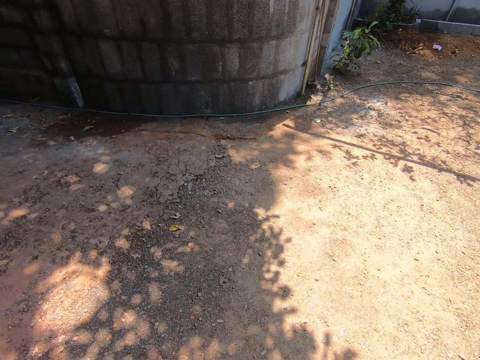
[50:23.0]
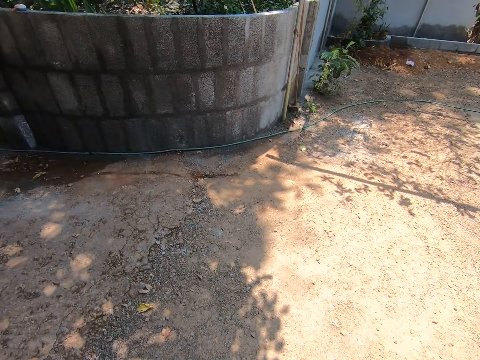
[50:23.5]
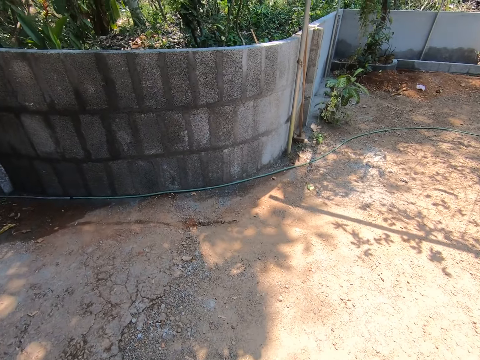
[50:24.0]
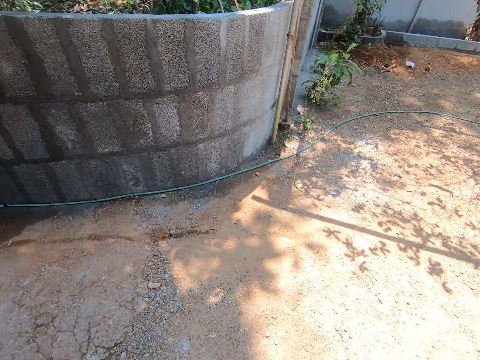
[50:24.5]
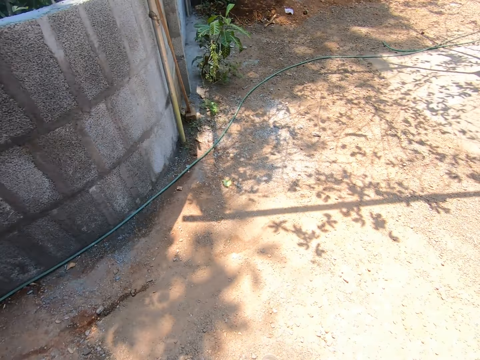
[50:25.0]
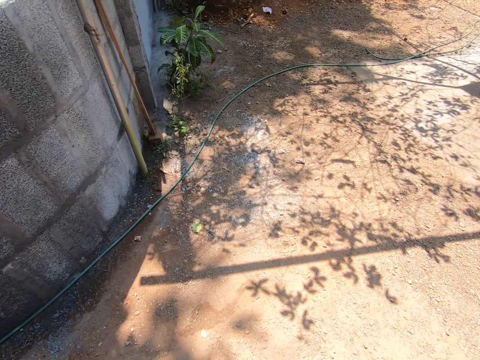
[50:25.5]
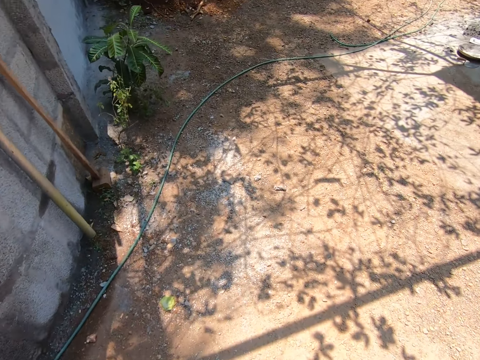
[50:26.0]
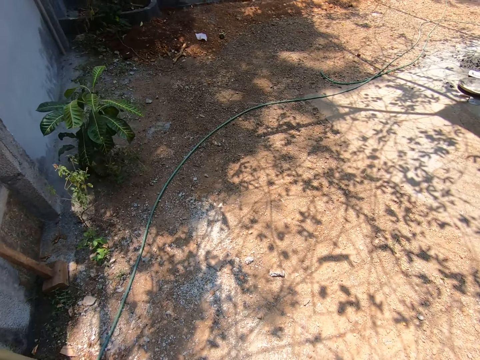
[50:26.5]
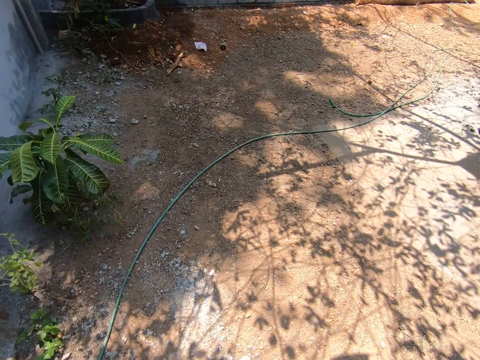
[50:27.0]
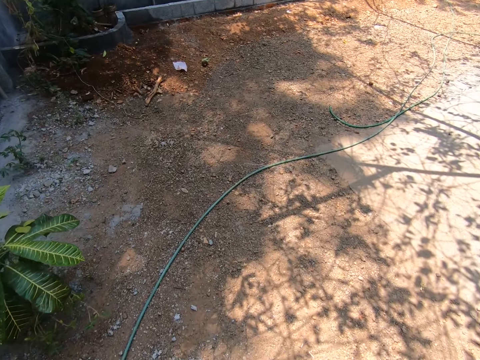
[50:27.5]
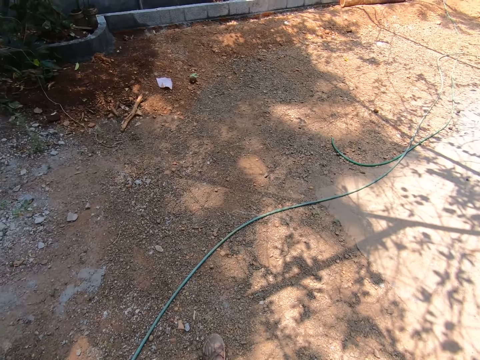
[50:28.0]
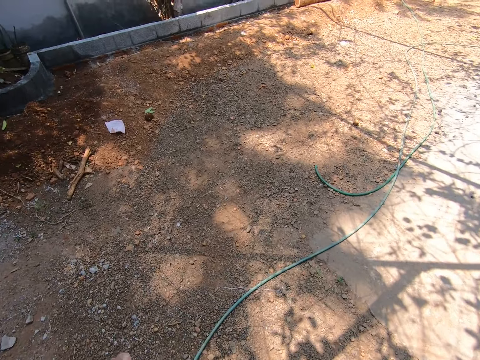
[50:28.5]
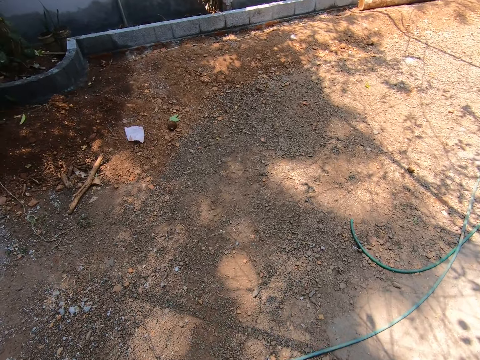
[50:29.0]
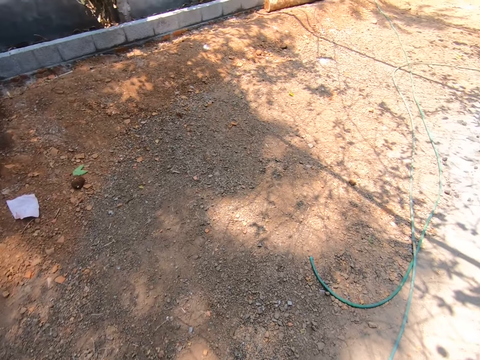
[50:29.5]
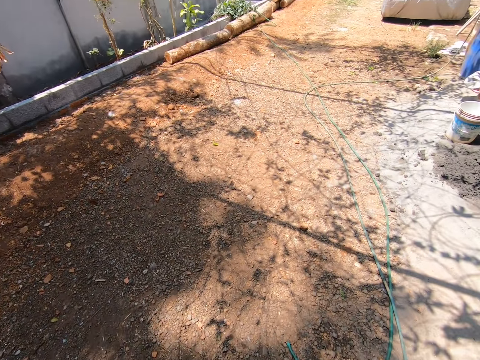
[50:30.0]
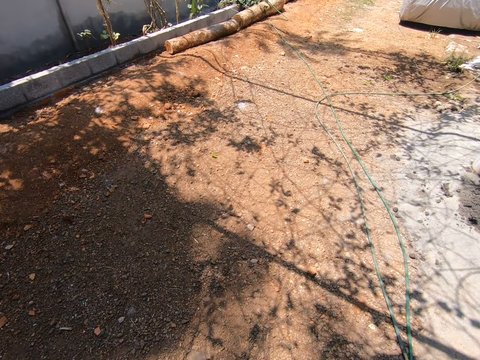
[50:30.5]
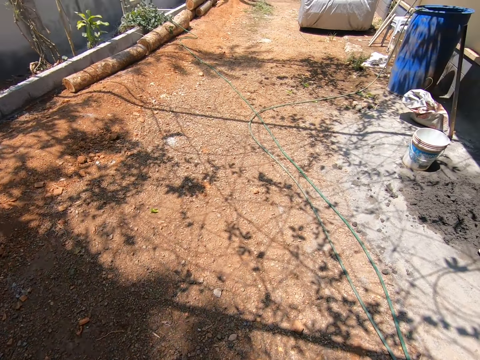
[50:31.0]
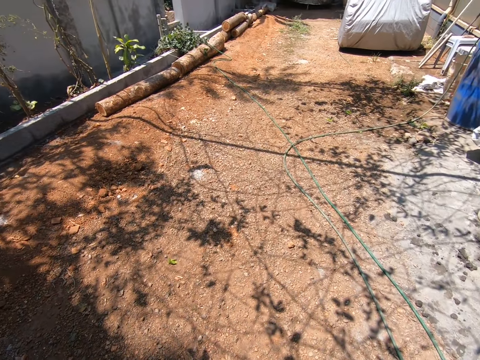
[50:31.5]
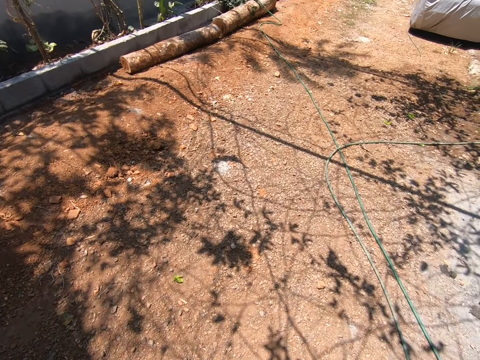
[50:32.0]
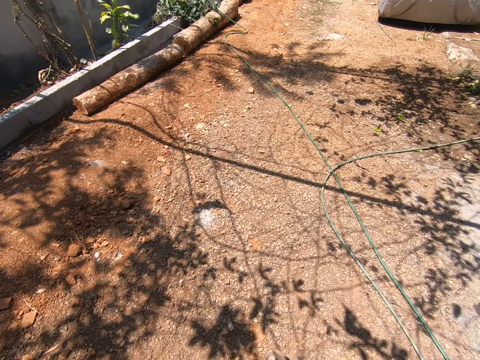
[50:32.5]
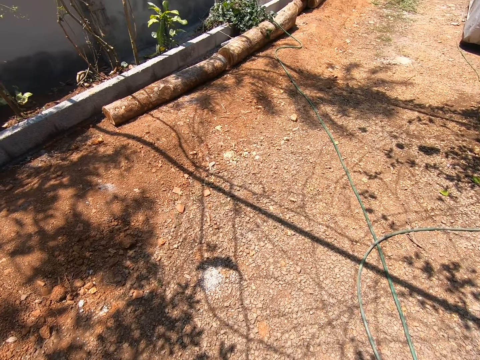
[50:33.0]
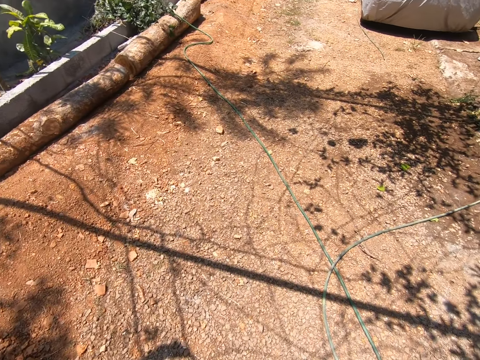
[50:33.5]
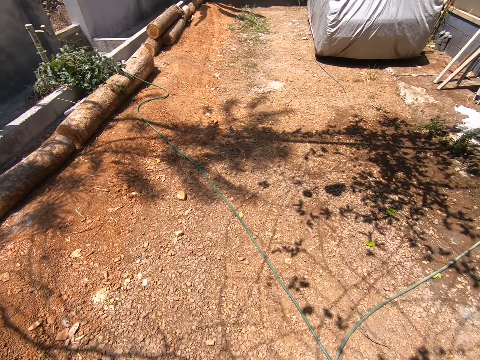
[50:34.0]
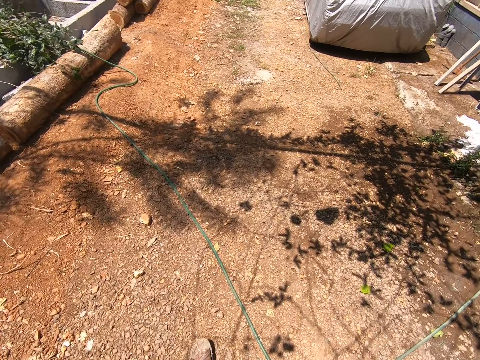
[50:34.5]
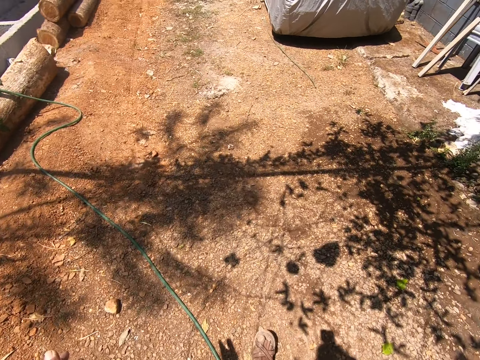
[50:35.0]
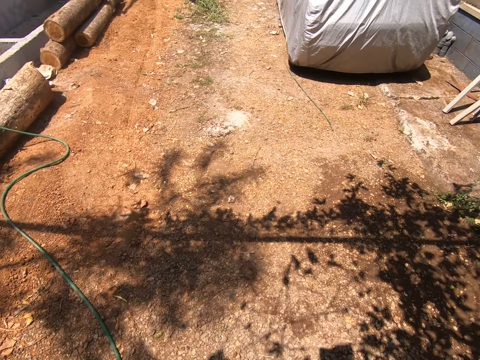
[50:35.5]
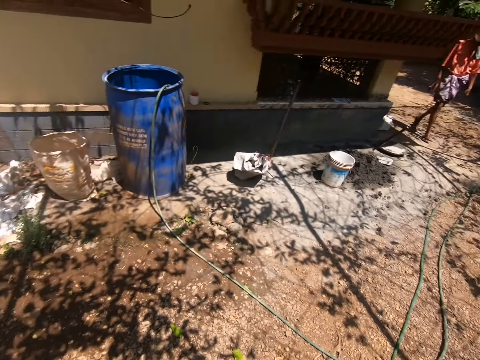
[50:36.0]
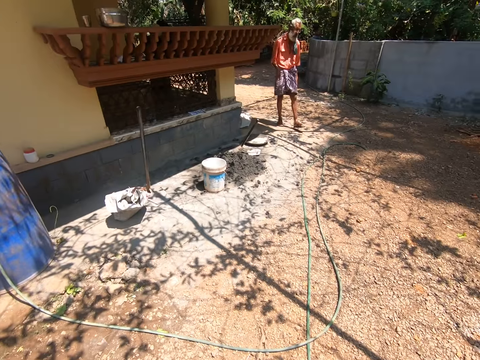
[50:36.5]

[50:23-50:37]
A man walks outside. The man converses with the camera wearer.

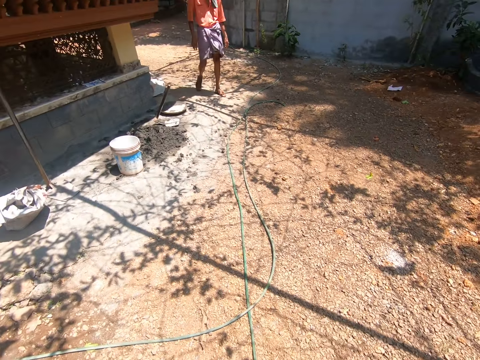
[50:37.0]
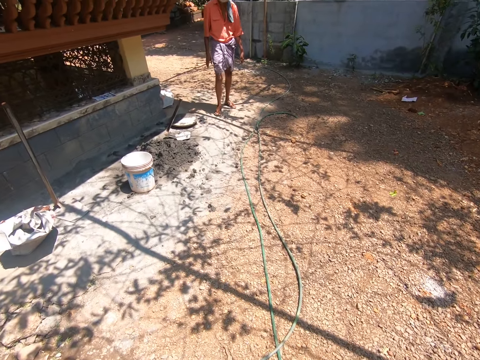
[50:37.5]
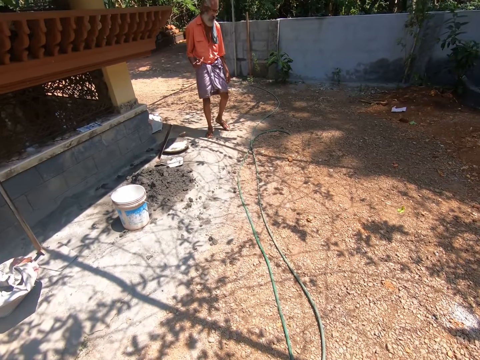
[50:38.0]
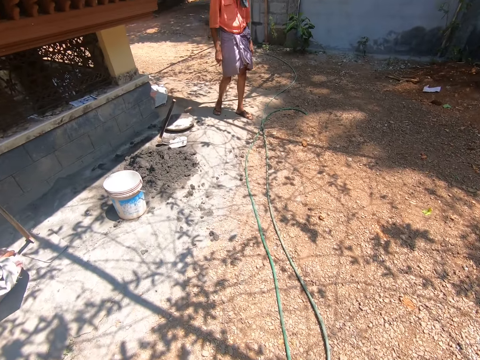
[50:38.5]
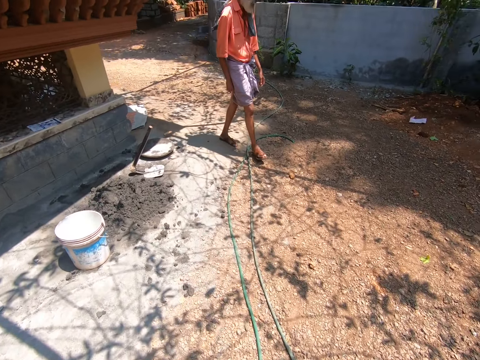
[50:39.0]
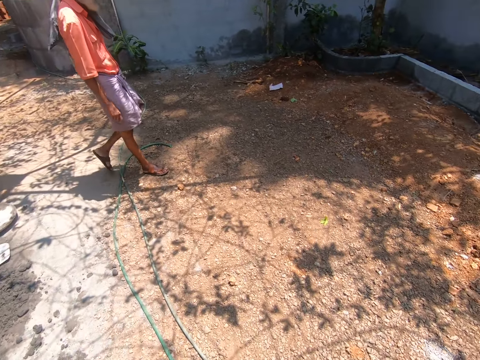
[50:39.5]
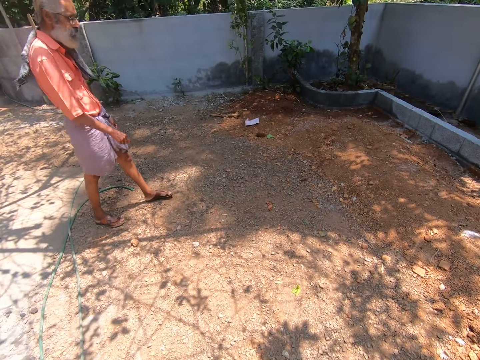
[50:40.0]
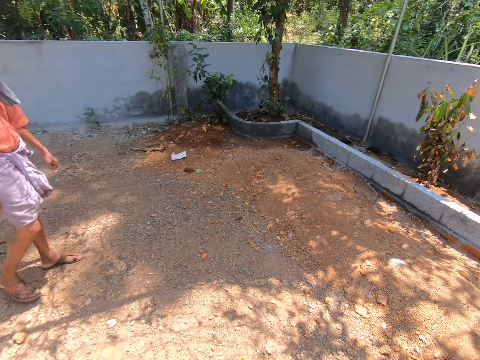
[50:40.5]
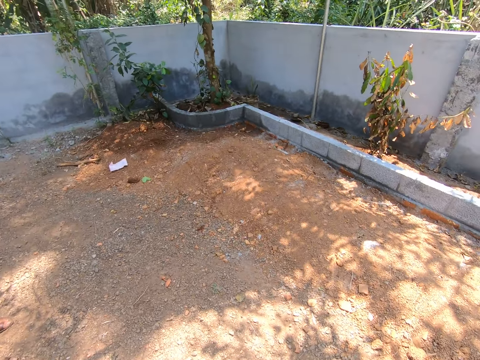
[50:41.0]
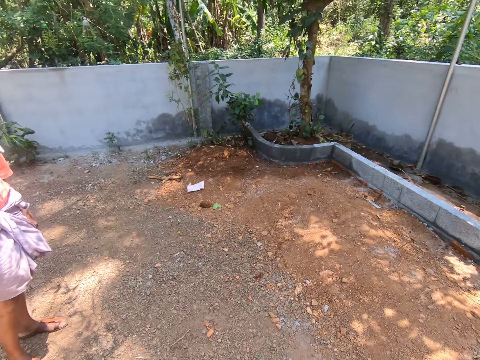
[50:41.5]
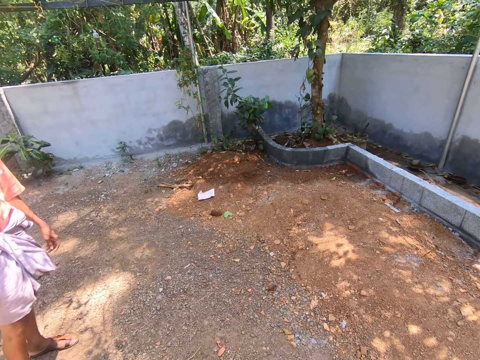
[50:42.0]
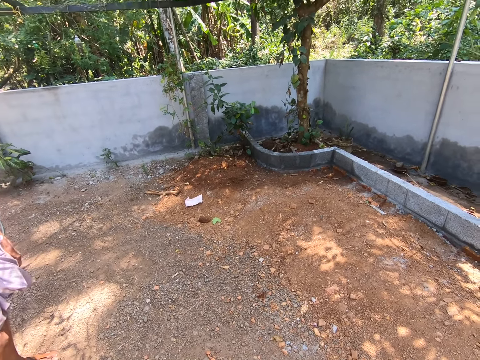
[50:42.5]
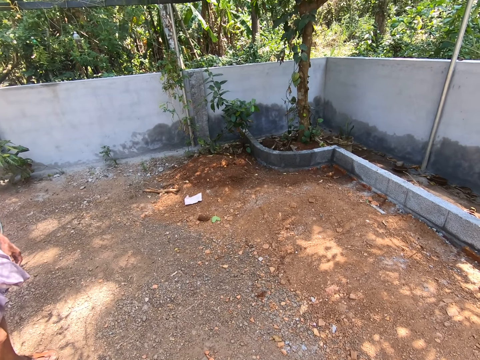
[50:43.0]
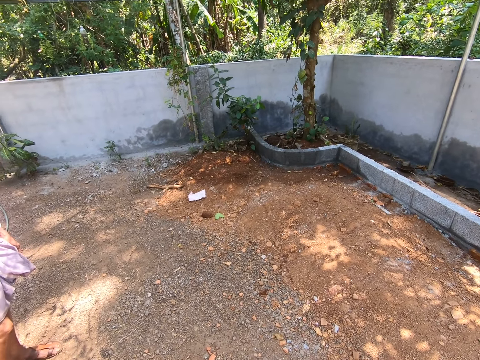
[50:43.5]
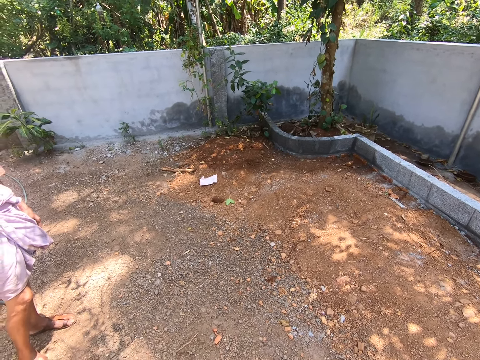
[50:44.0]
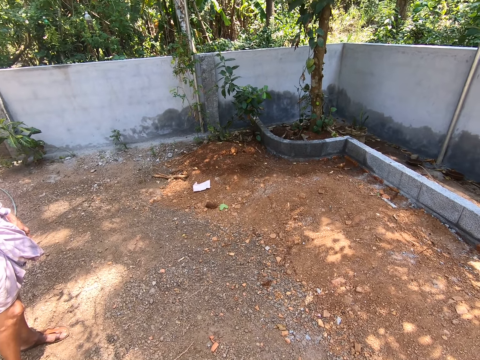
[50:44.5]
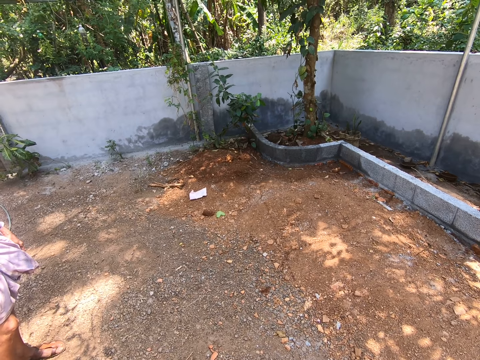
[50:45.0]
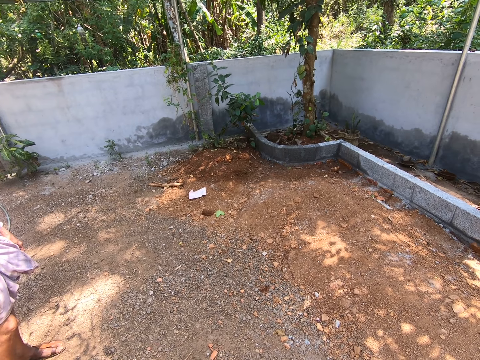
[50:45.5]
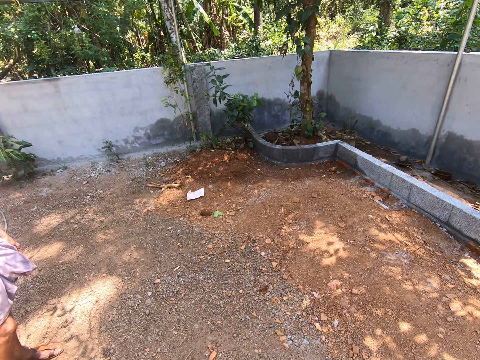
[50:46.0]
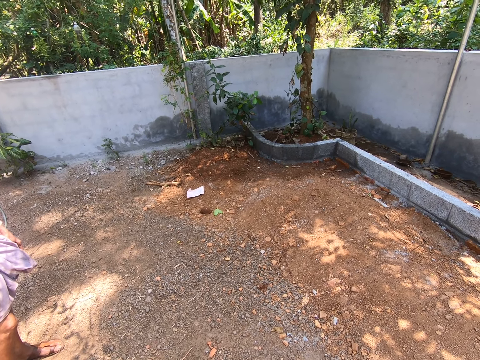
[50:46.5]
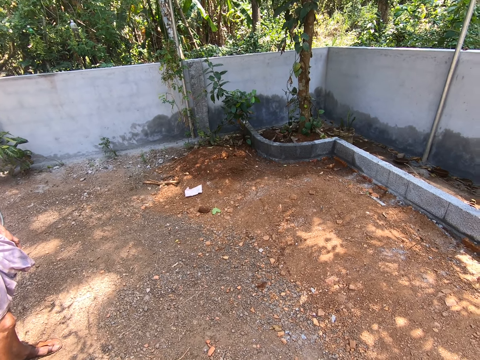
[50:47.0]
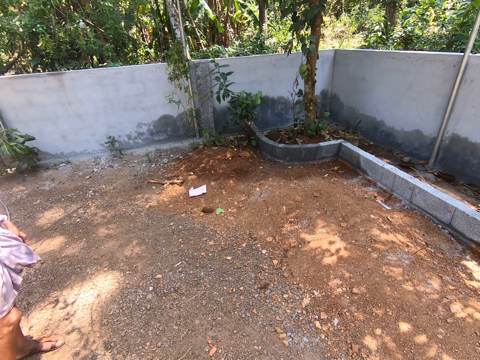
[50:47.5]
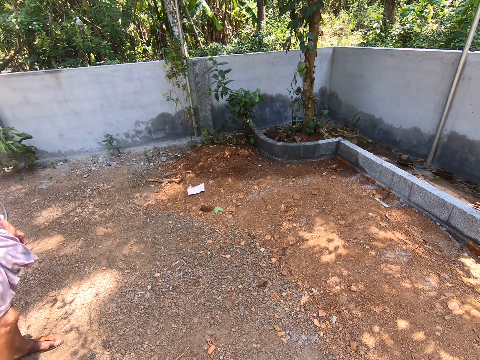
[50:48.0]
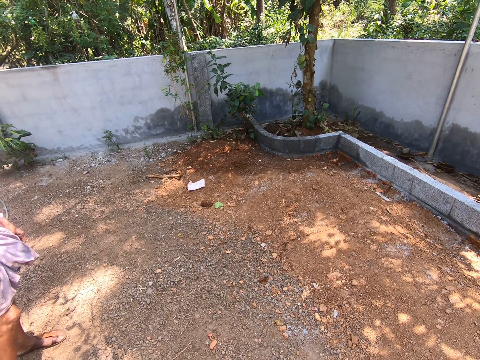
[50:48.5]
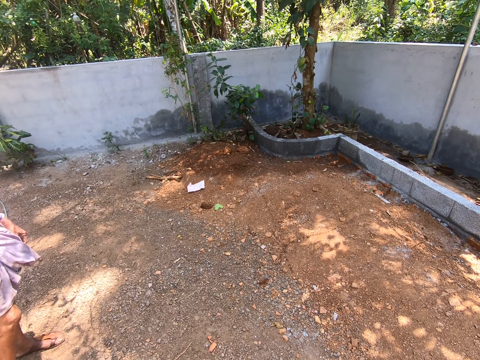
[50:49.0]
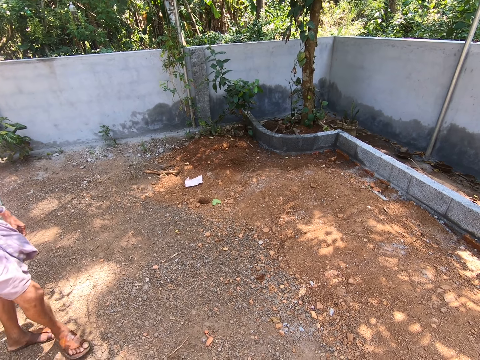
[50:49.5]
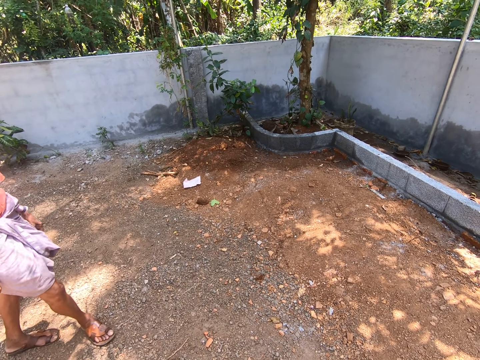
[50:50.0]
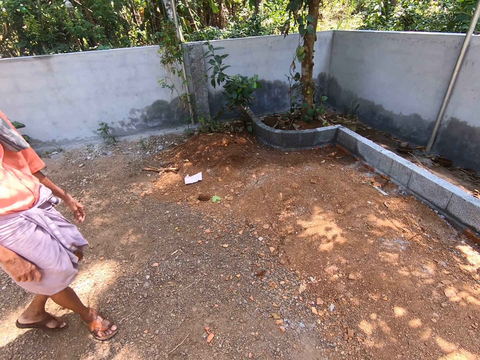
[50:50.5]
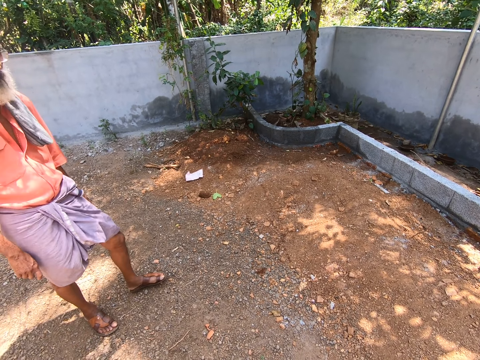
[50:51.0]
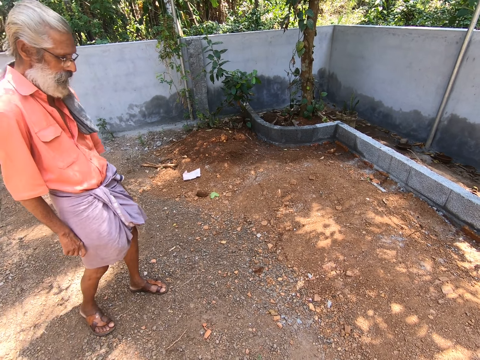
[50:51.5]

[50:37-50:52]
The camera wearer walks outside. He converses on the phone in his right hand.
